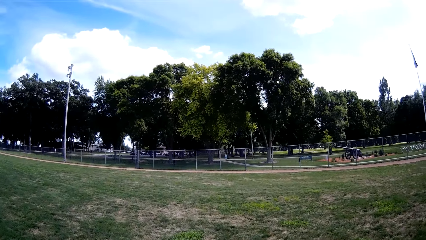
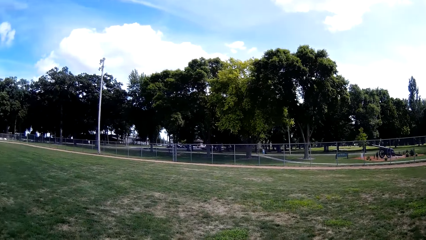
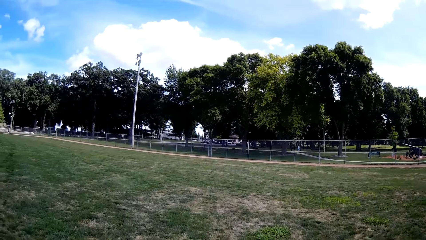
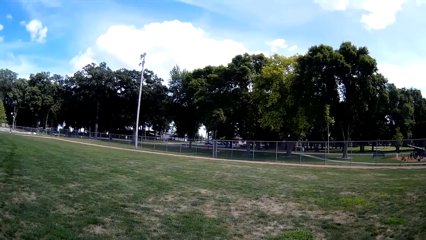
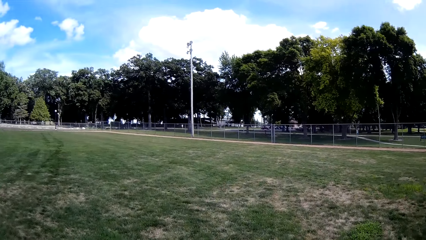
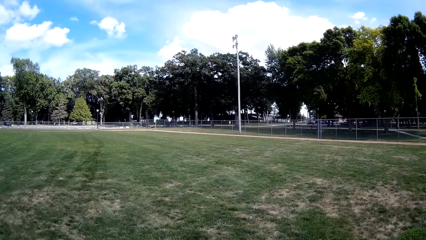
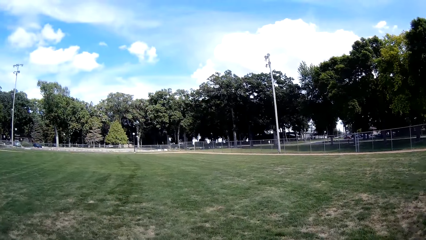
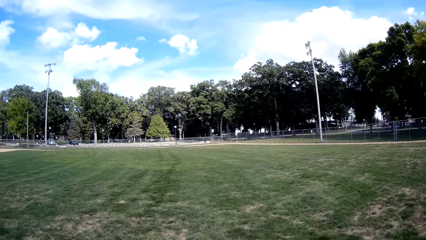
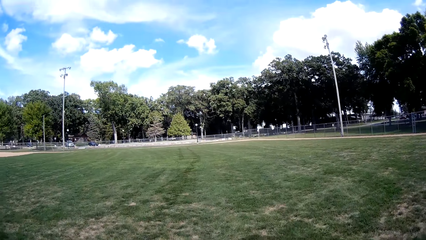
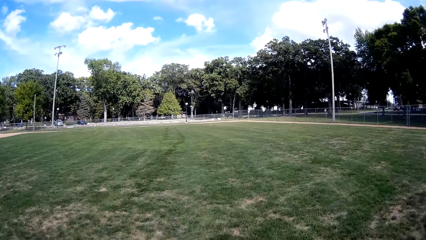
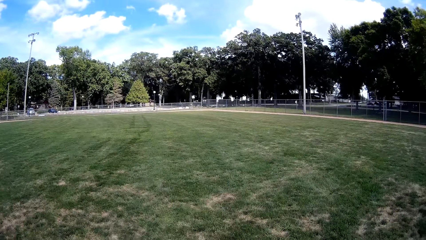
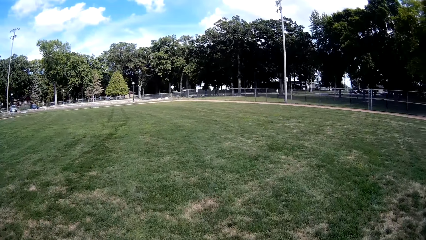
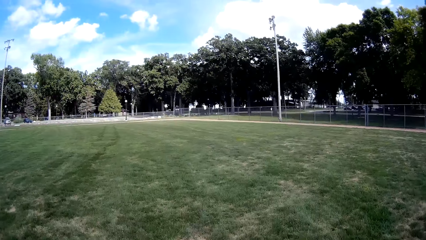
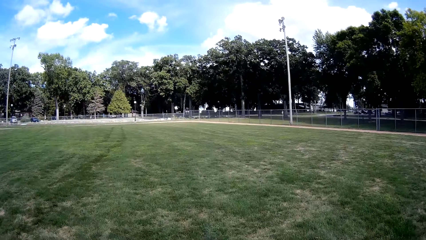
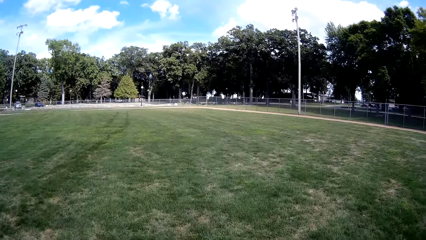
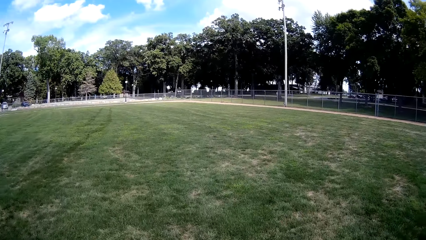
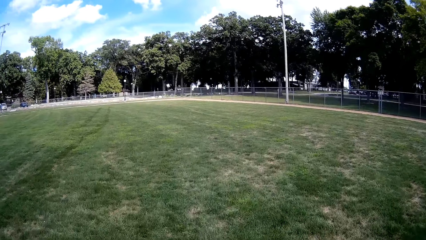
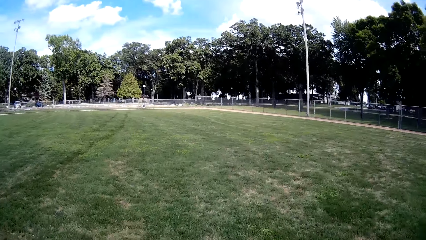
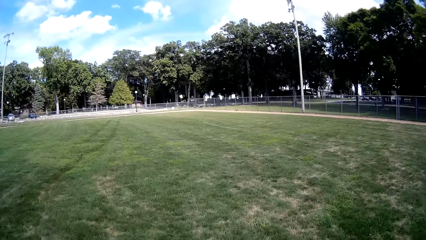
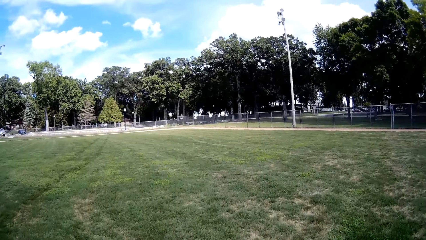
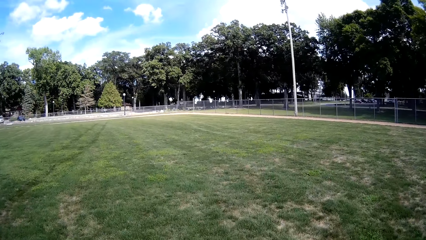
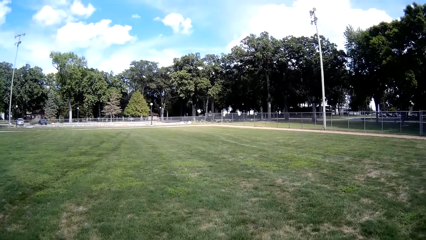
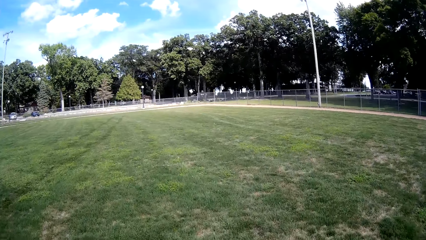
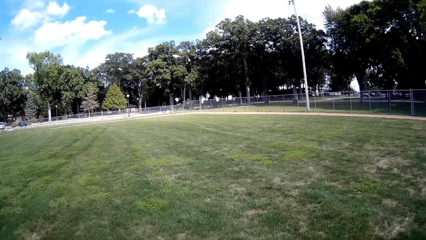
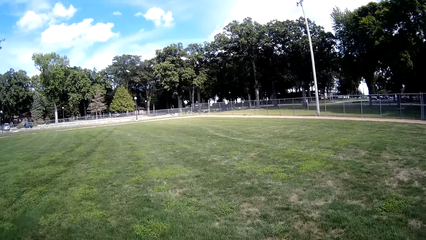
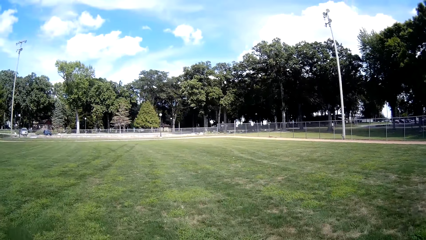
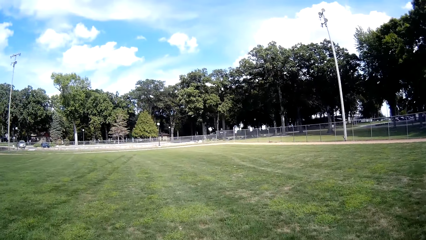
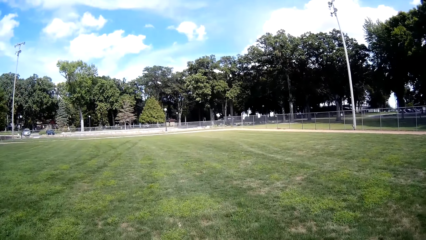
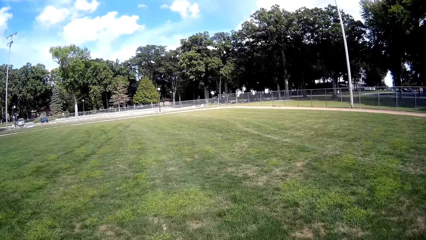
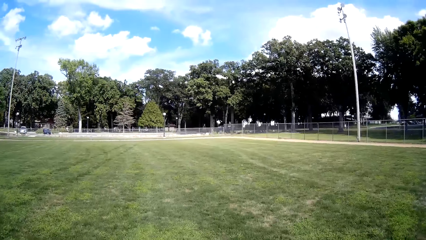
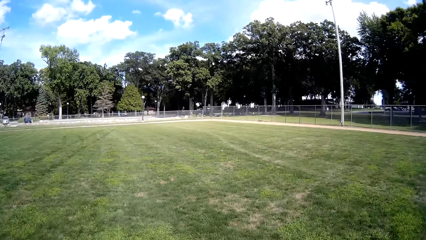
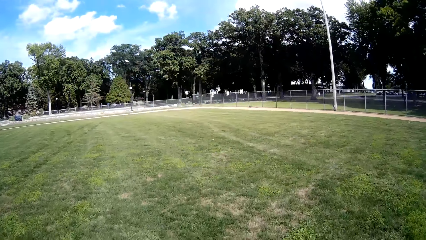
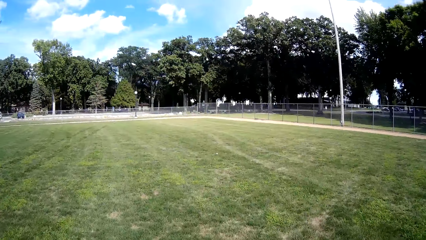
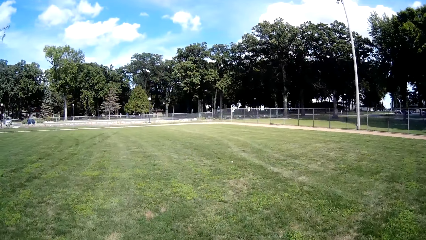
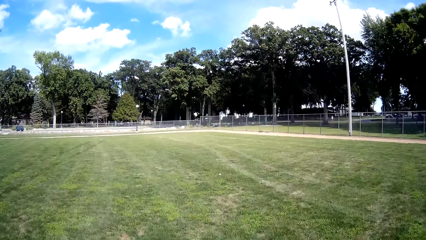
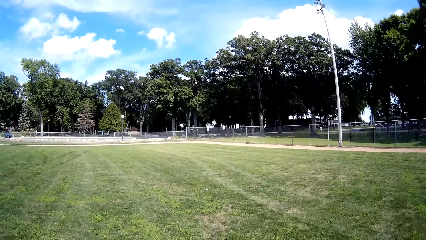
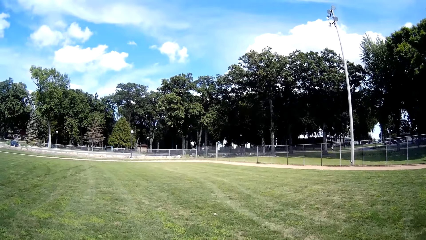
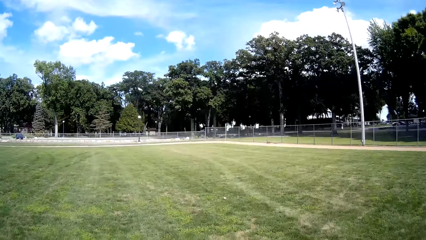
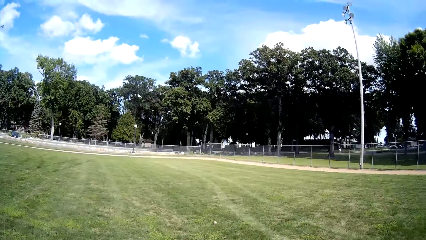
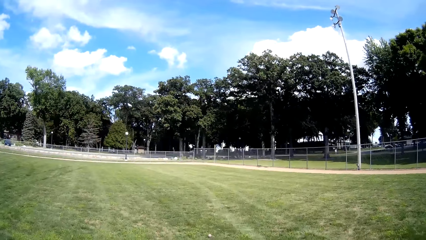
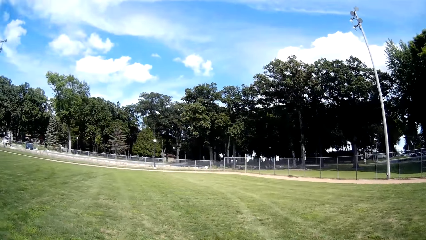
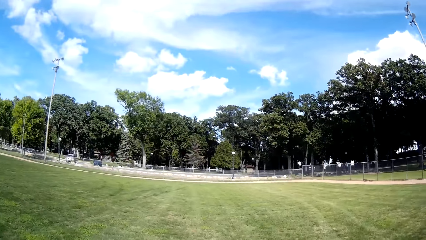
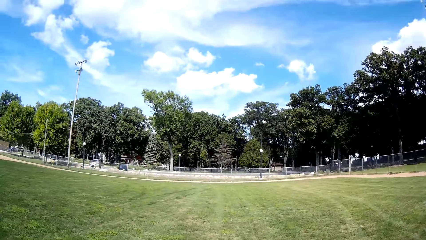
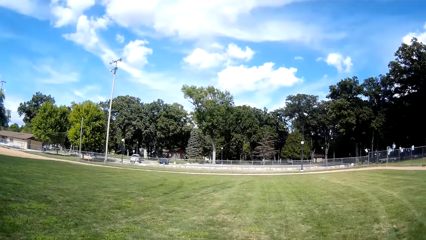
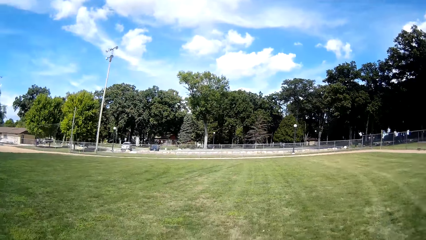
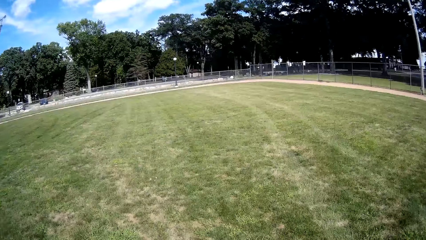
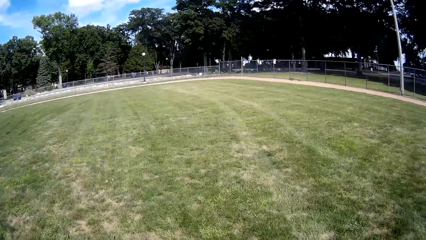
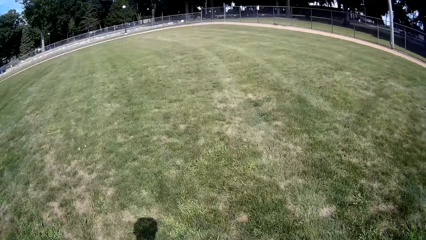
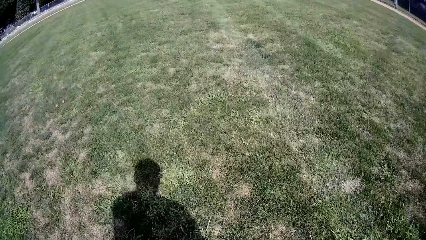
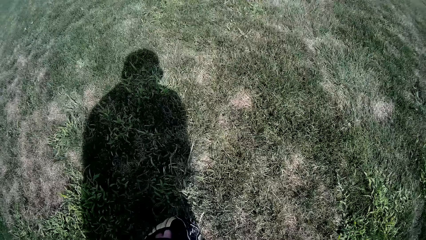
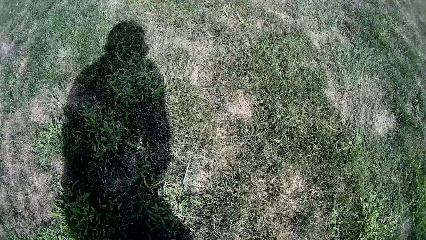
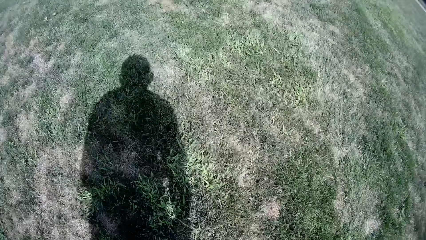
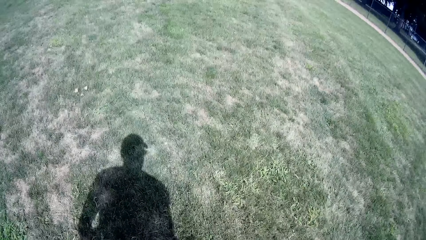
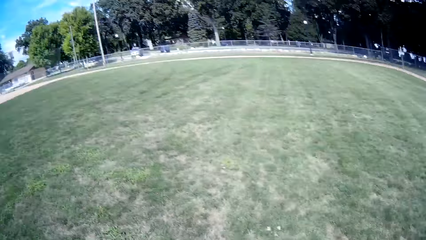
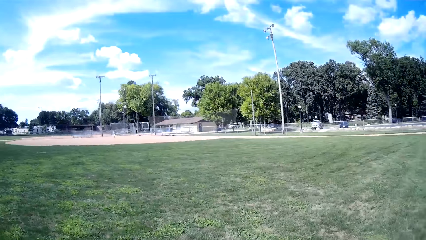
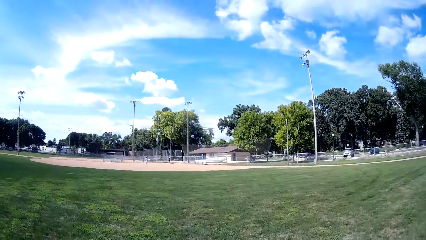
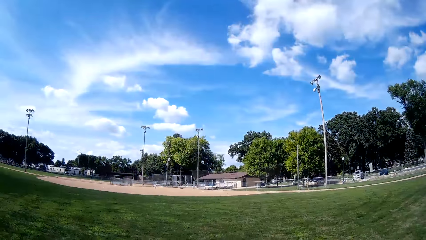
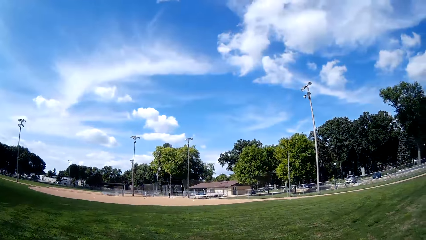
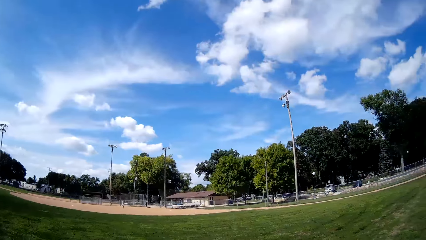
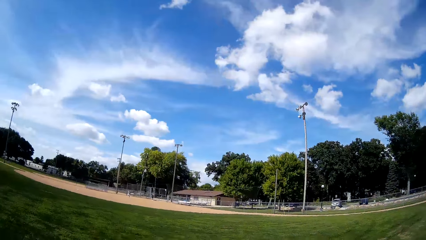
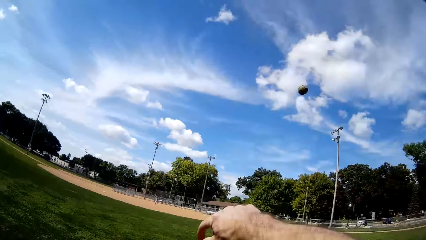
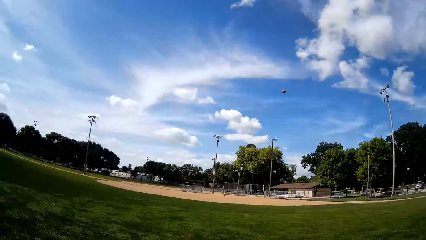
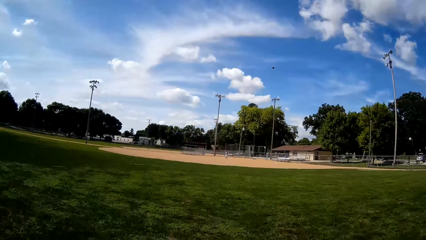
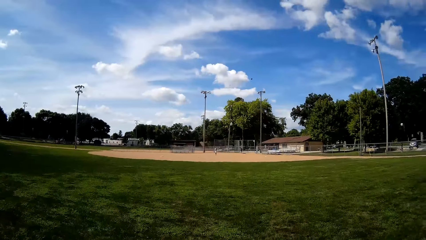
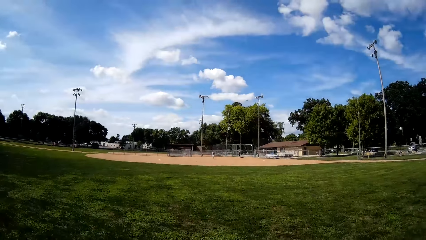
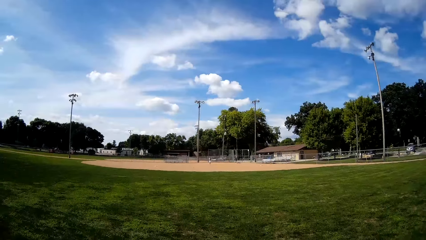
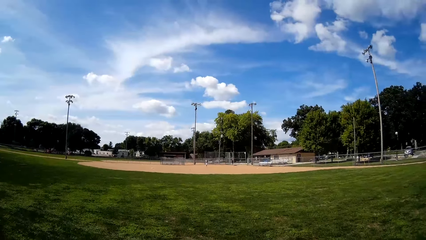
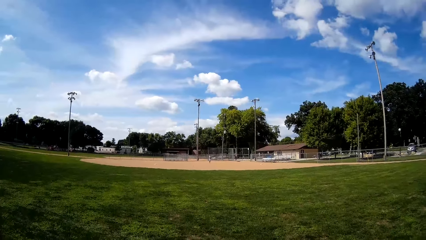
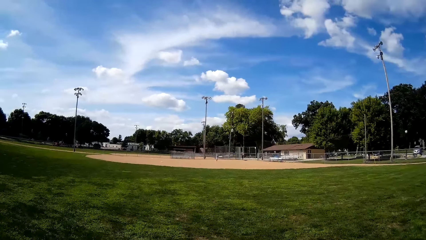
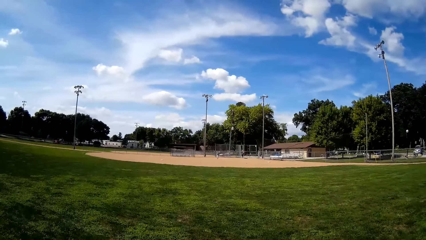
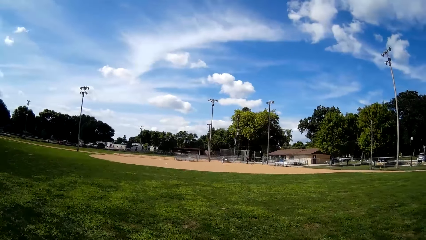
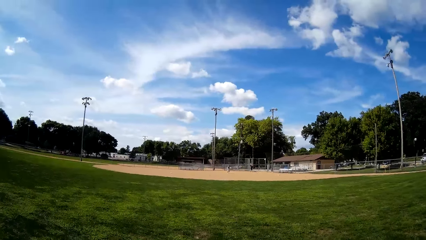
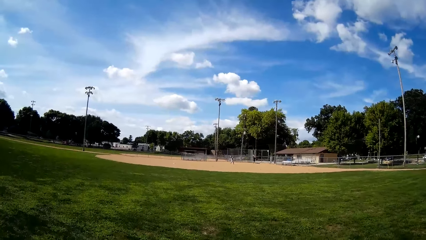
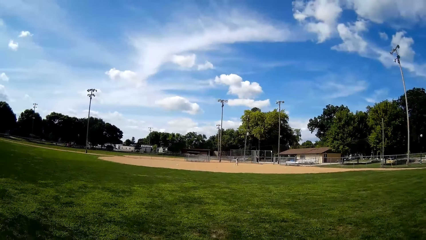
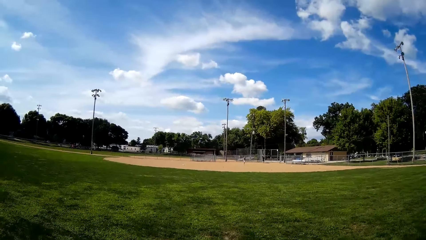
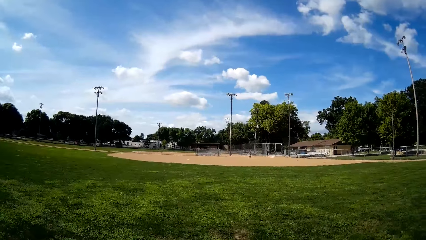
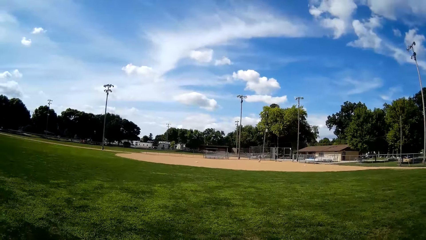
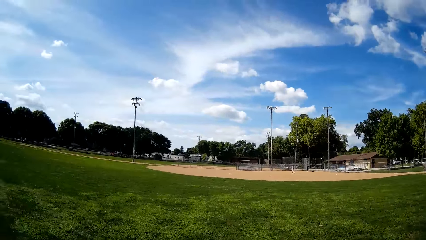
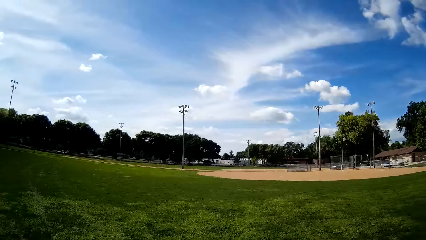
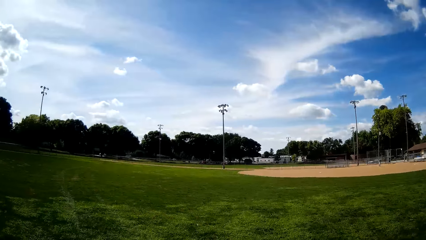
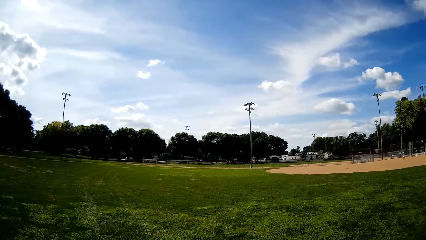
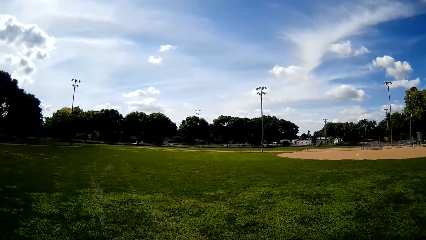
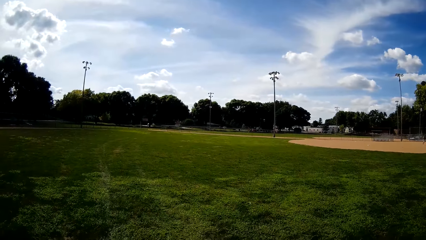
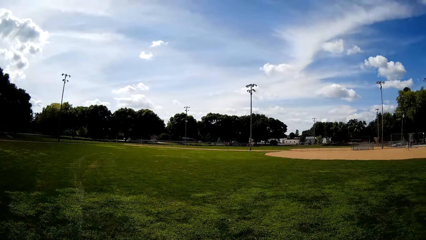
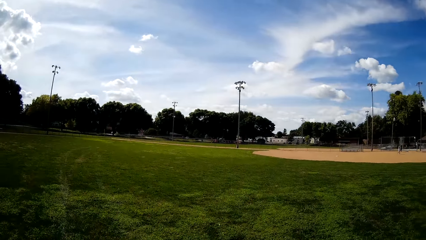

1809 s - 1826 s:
The camera wearer runs towards another ball on the field. They pick up the ball from the ground and look upwards. A man walks on the playing field. Another man walks on the playing field. The camera wearer throws back the ball and walks on the playing field. The first man hits a baseball towards the camera wearer.
